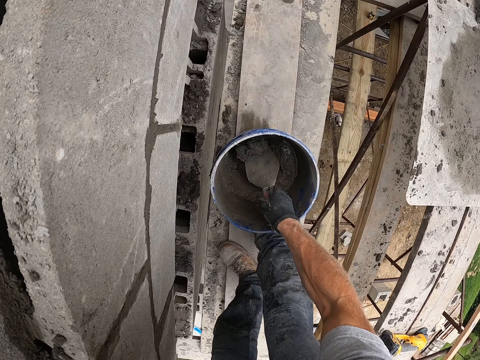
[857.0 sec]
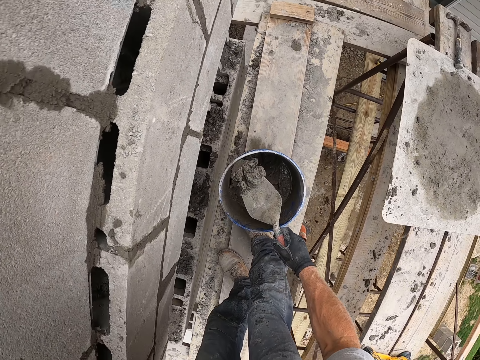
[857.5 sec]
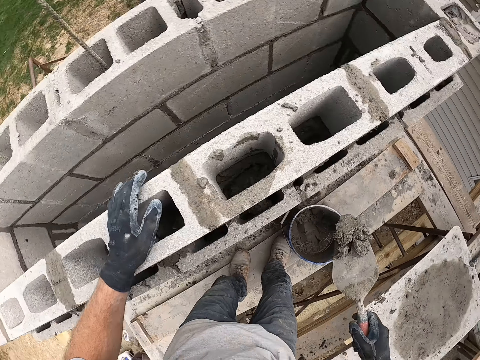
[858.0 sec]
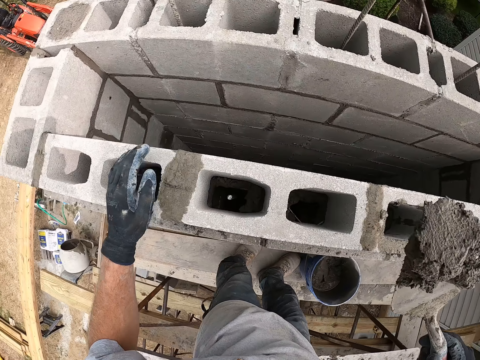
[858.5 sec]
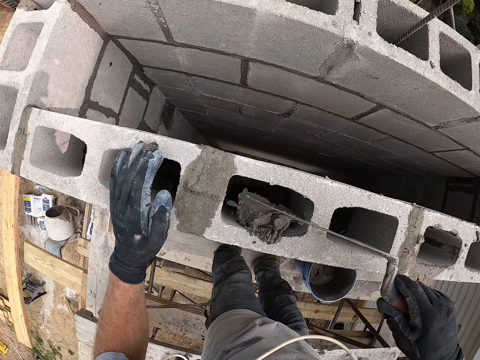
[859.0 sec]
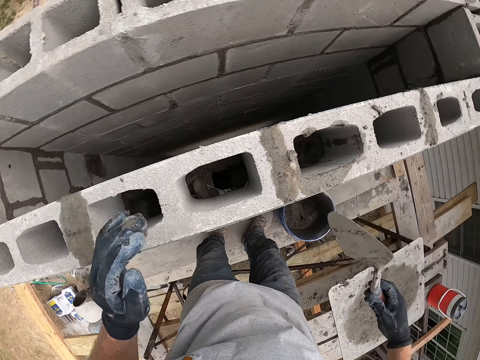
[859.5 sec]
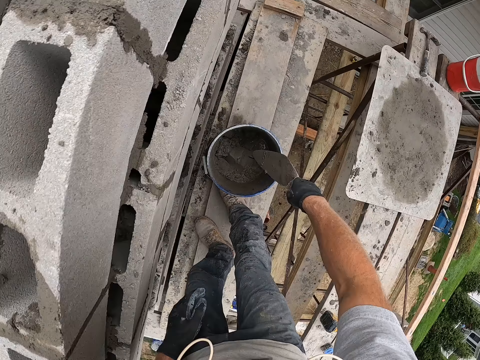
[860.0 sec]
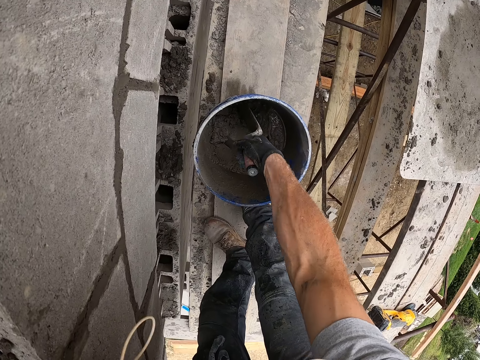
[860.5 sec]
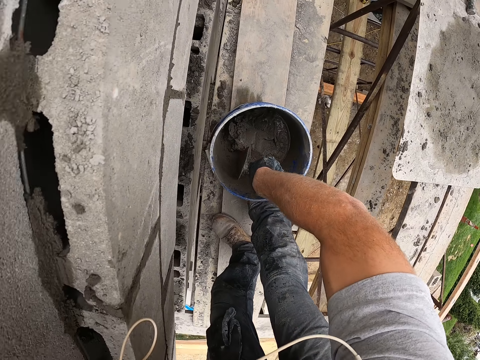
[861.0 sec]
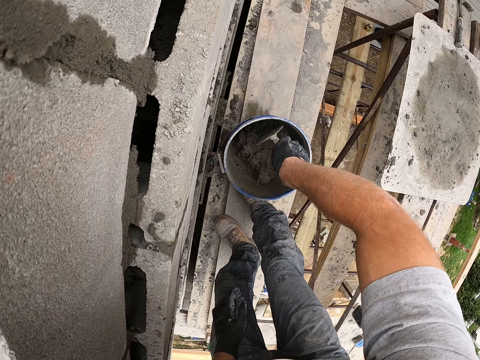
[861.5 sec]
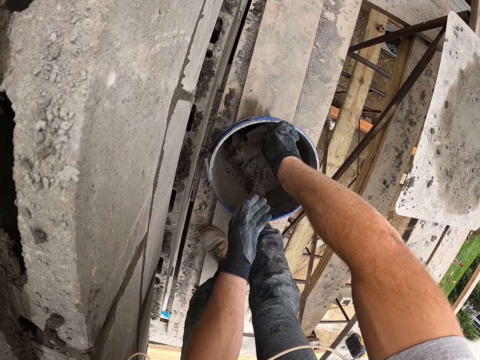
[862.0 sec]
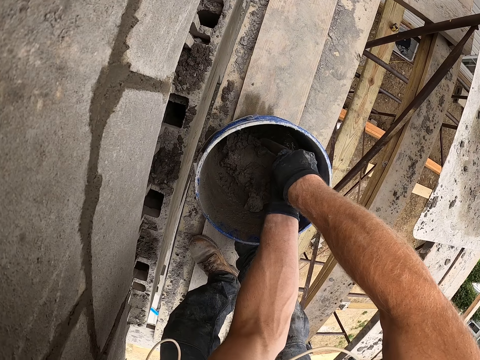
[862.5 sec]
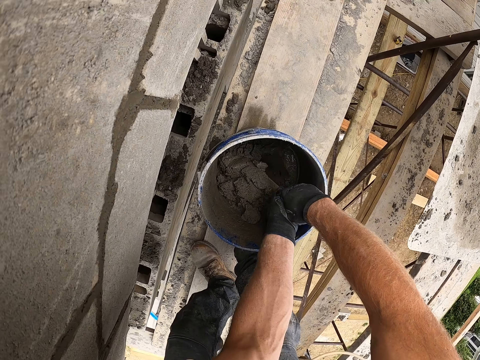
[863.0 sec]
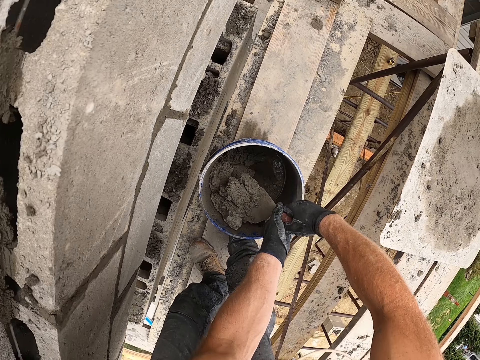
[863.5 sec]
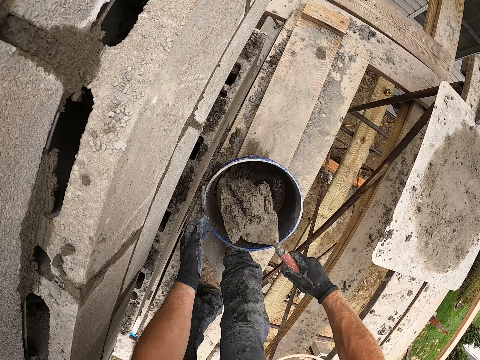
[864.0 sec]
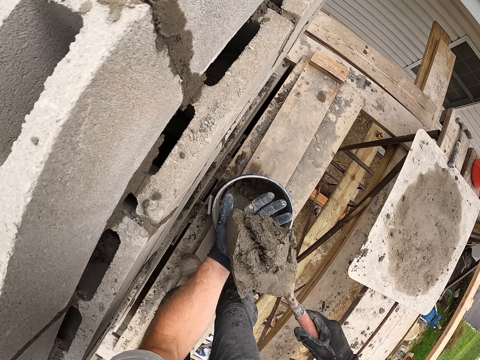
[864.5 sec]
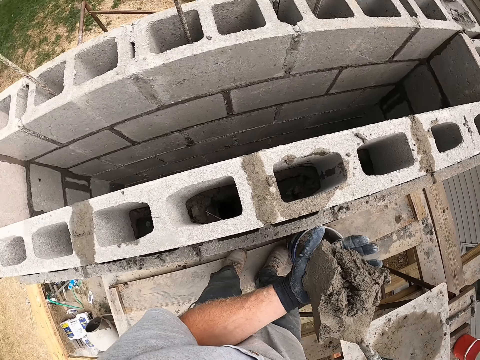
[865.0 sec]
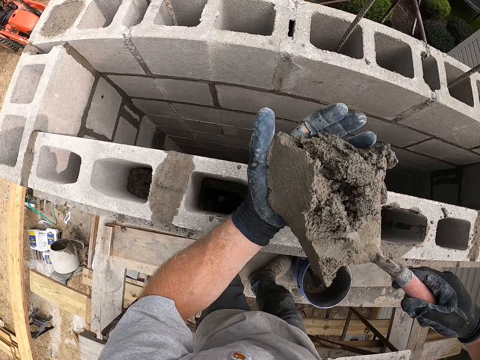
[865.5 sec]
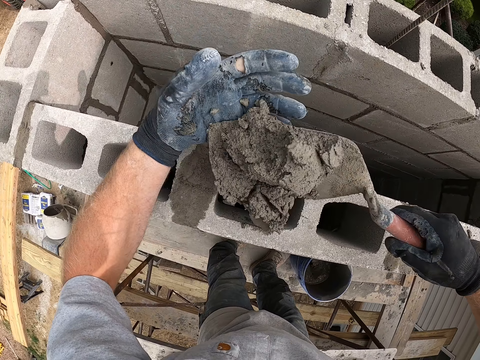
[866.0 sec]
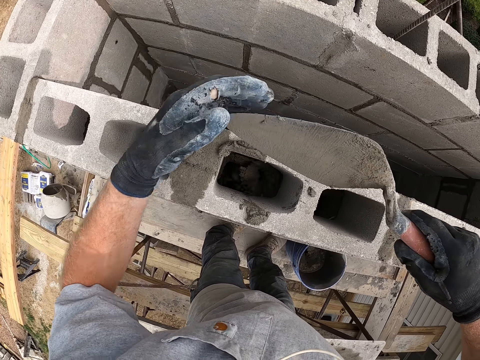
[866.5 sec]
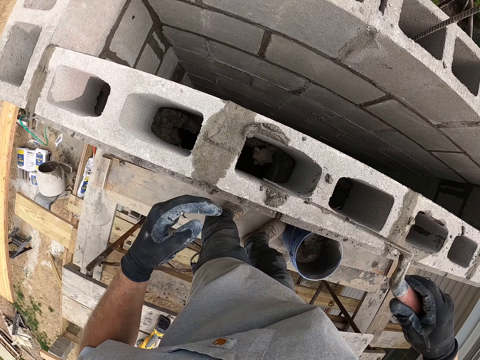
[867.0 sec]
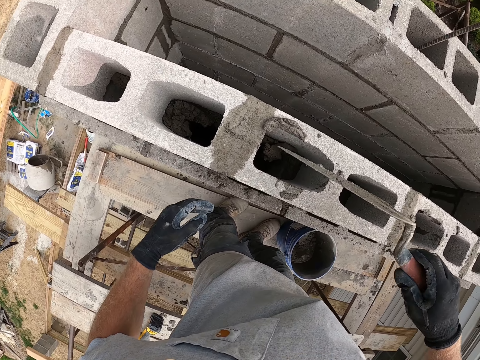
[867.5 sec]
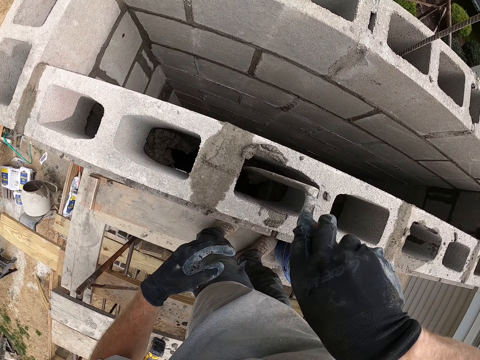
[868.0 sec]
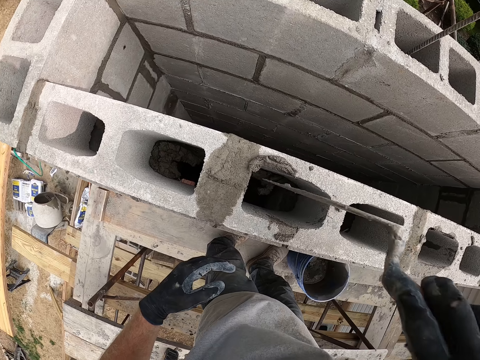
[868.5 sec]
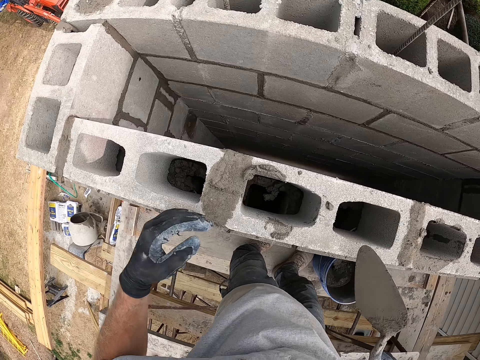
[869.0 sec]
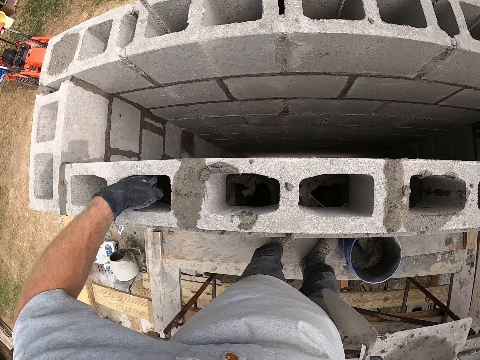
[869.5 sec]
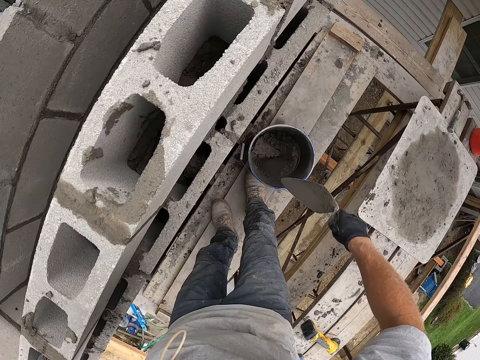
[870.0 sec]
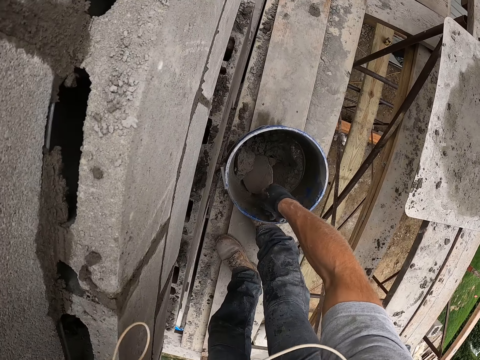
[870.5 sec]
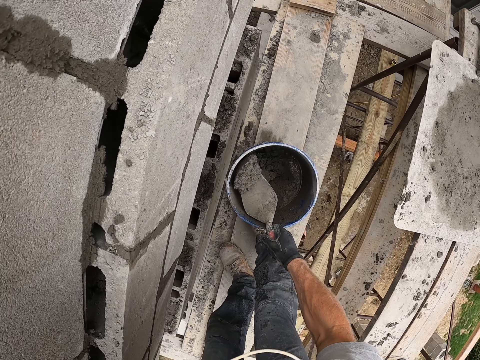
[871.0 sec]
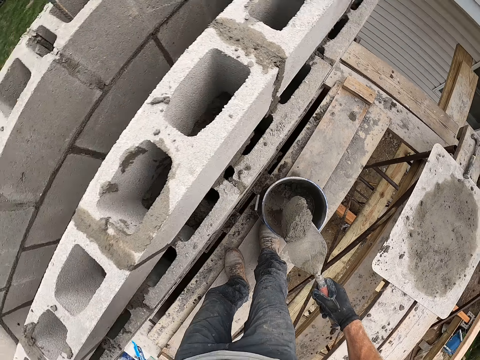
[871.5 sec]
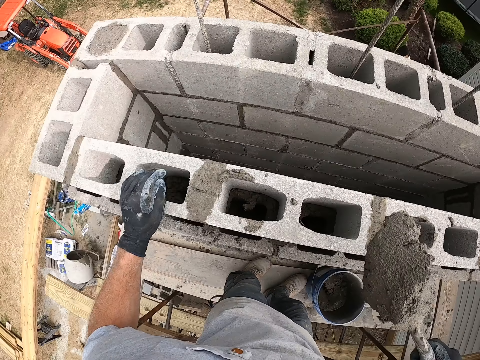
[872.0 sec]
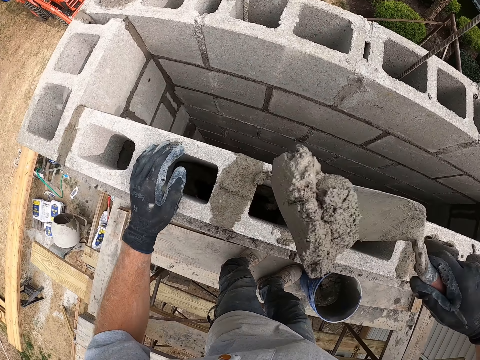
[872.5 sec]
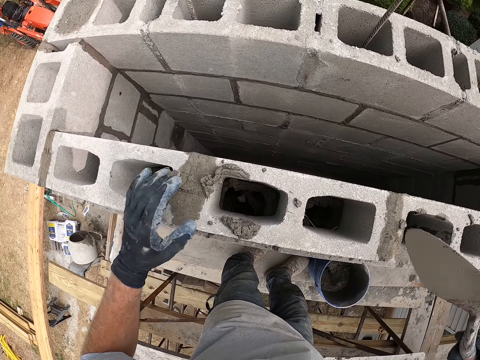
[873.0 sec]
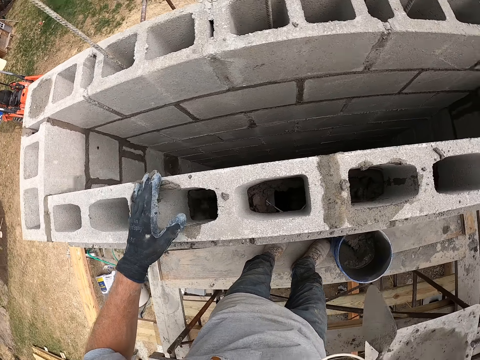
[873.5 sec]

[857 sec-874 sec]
The camera wearer scoops cement mixture on the blue bucket with a trowel. They stand up. They look at a hollow concrete block. They put the cement mixture in the hollow concrete block with the trowel. They turn around. They bend downwards. They scoop the cement mixture on the blue bucket with the trowel. They support the trowel. They stand up. They put the cement mixture in the hollow concrete block with the trowel. They look at the hollow concrete block. They wipe the cement mixture on the hollow concrete block with the trowel. They press the cement mixture in the hollow concrete block with the trowel. They look at the hollow concrete block. They put a hand in the hollow concrete block. They scoop the cement mixture on the blue bucket with the trowel. They turn around. They put the cement mixture in the hollow concrete block with the trowel. They wipe the cement mixture on the hollow concrete block with a hand. They turn around.

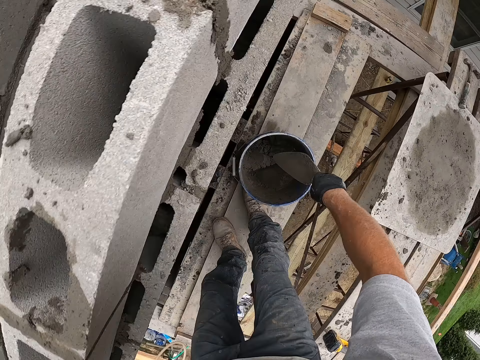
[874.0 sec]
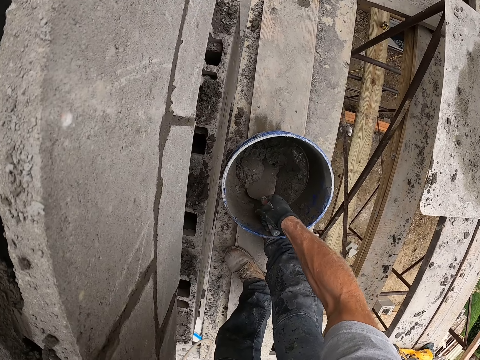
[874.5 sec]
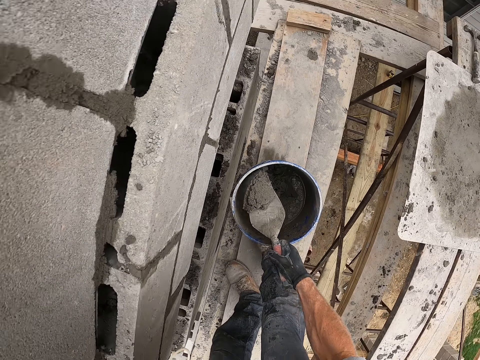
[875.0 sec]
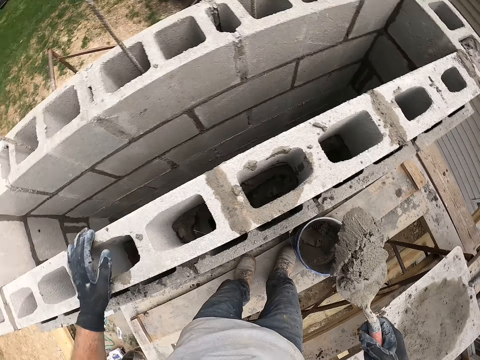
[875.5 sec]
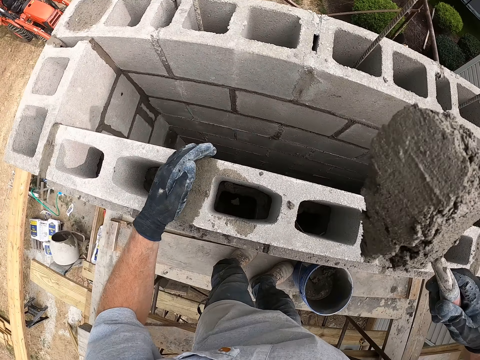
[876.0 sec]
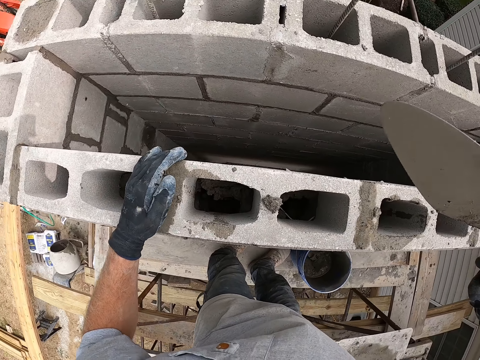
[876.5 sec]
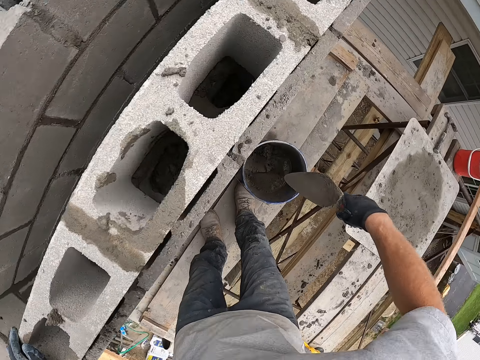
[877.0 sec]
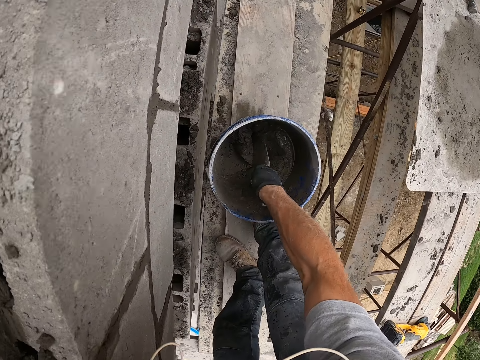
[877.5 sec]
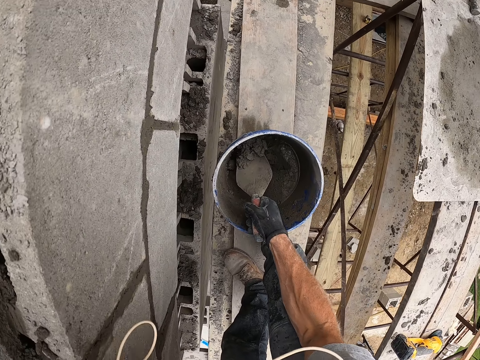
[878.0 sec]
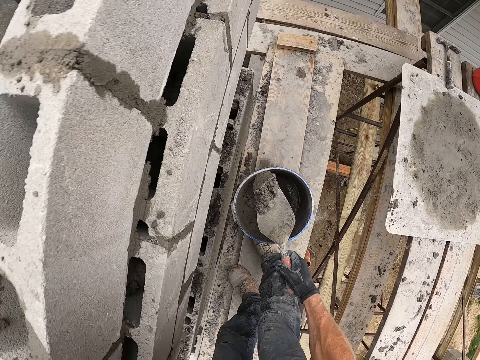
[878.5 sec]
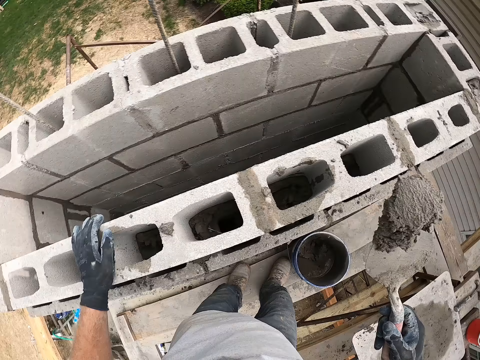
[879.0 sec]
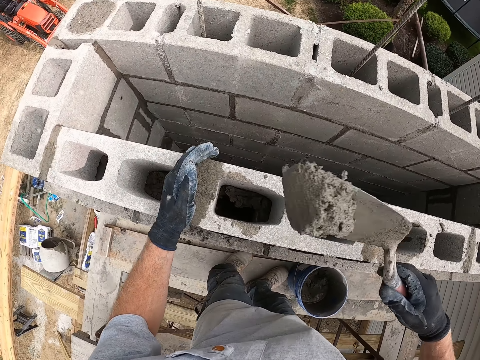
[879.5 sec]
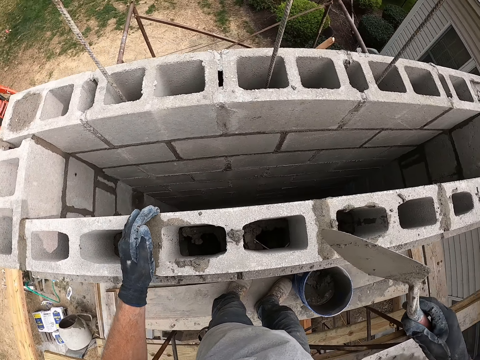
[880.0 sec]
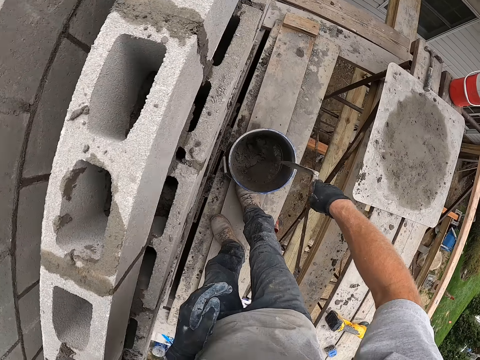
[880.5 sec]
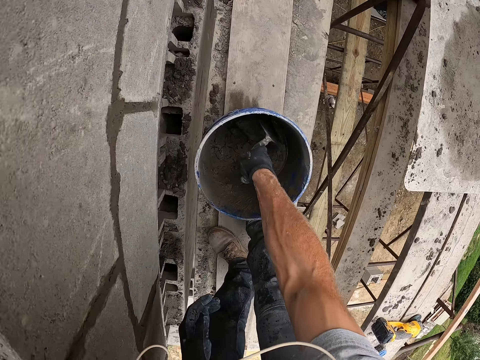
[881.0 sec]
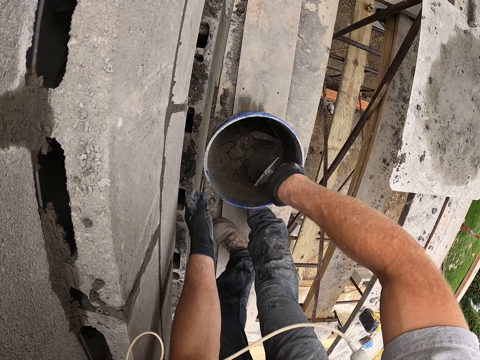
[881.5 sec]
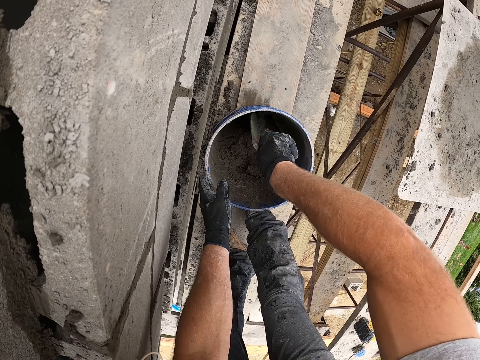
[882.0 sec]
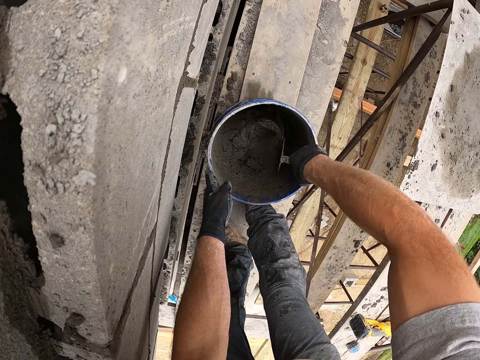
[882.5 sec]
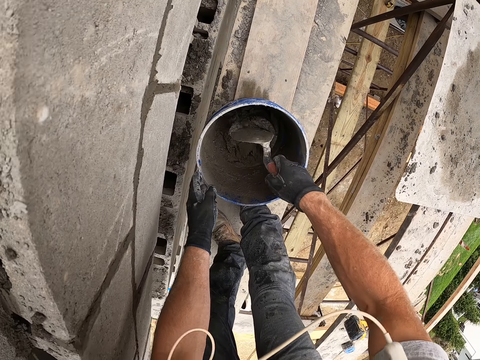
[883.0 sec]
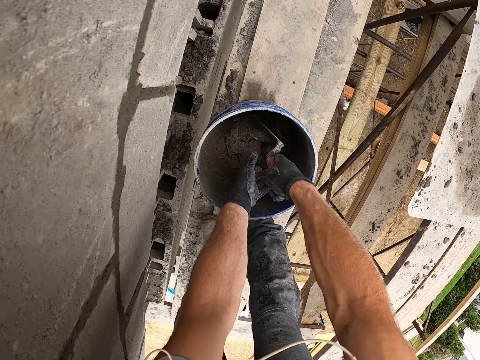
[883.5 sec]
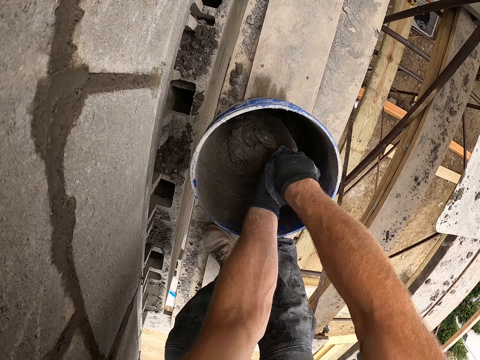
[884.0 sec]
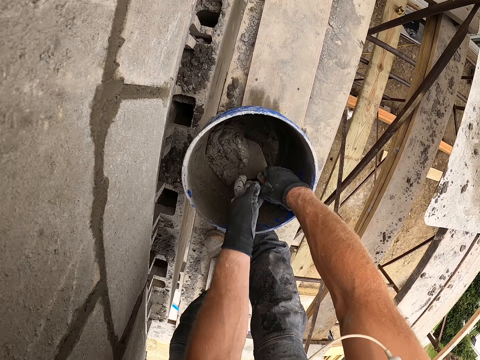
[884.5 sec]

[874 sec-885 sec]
The camera wearer bends downwards. They scoop cement mixture on the blue bucket with a trowel. They stand up. They put the cement mixture in a hollow concrete block with the trowel. They turn around. They bend downwards. They scoop the cement mixture on the blue bucket with the trowel. They stand up. They put the cement mixture in the hollow concrete block with the trowel. They turn around. They bend downwards. They scoop the cement mixture on the blue bucket with the trowel. They hold the bucket. They scoop the cement mixture on the bucket with the trowel.
